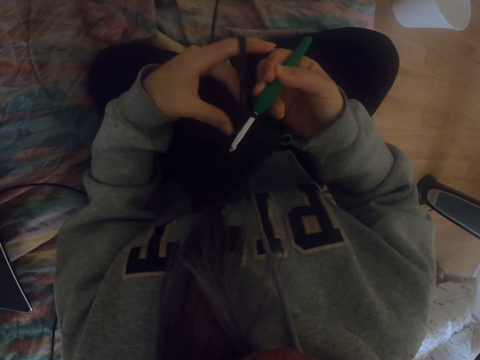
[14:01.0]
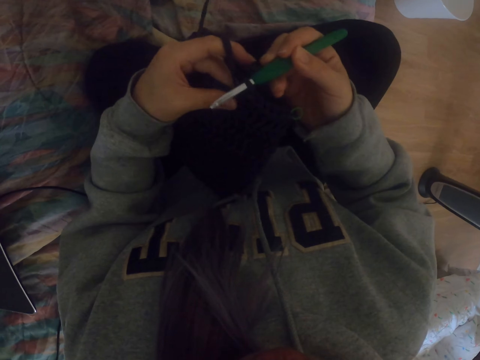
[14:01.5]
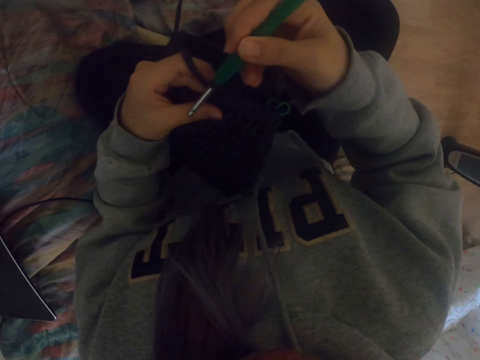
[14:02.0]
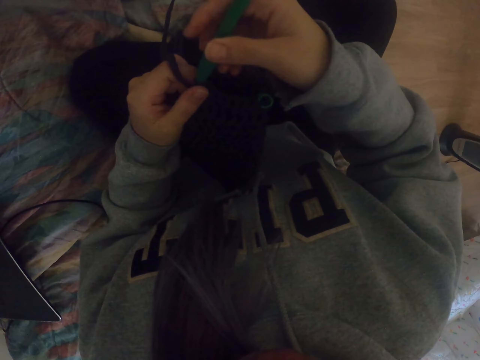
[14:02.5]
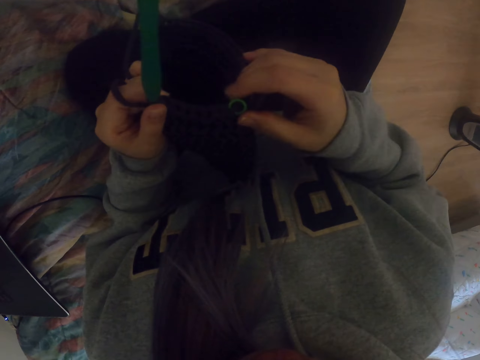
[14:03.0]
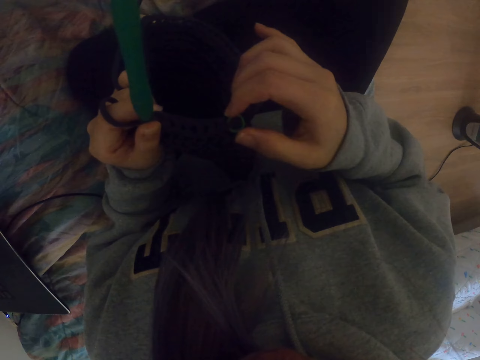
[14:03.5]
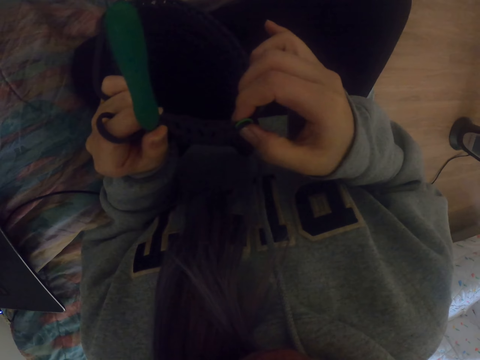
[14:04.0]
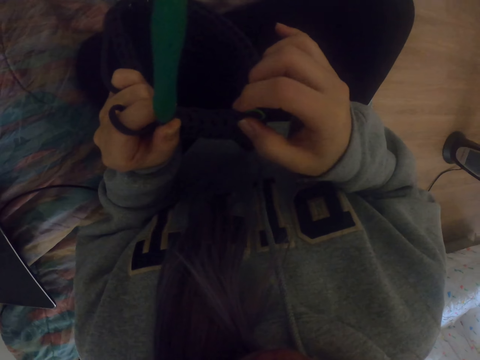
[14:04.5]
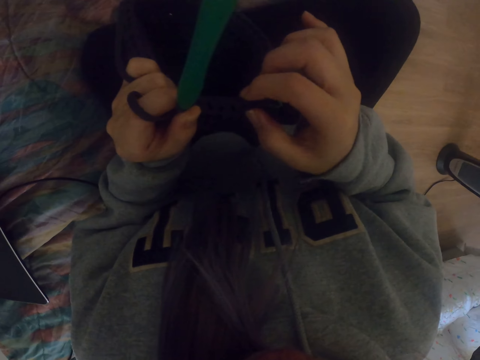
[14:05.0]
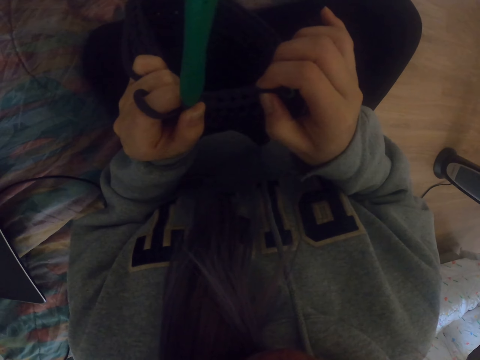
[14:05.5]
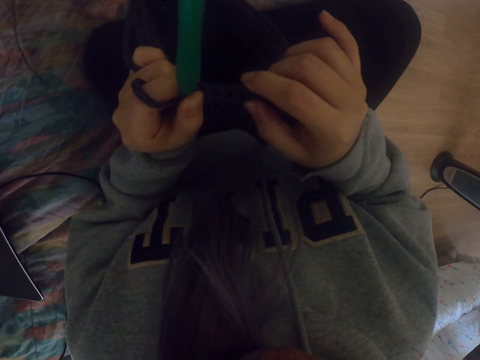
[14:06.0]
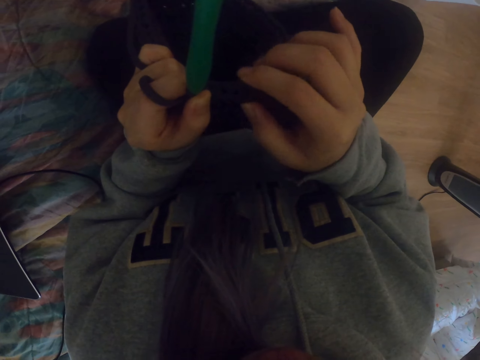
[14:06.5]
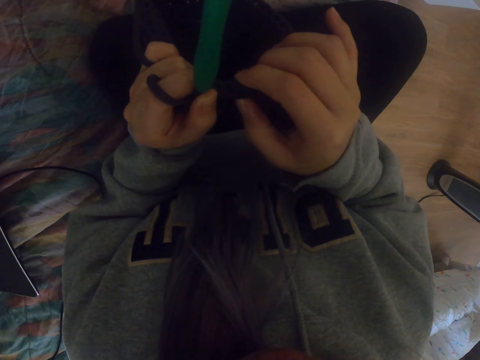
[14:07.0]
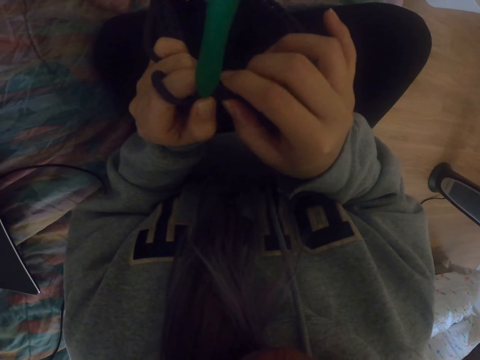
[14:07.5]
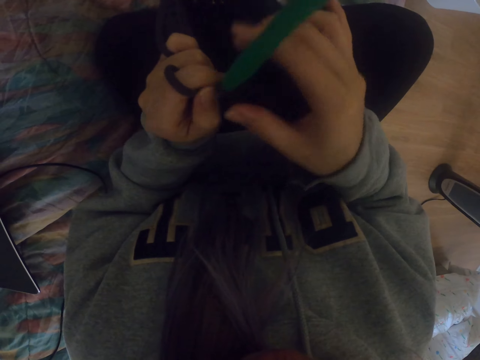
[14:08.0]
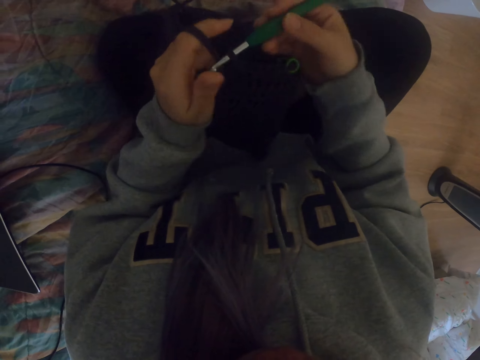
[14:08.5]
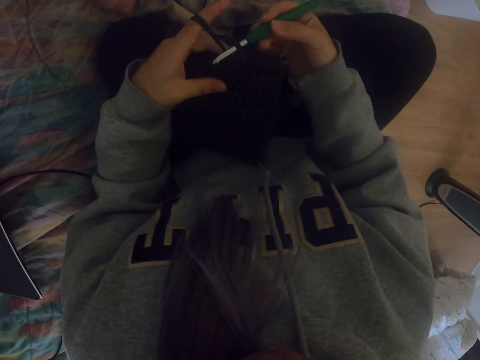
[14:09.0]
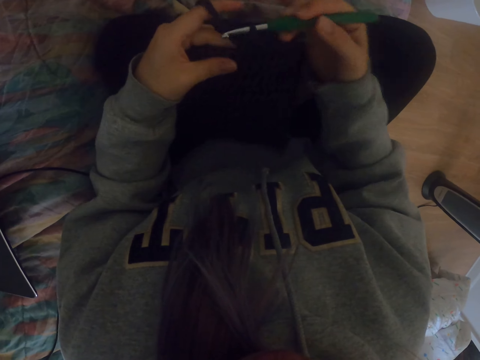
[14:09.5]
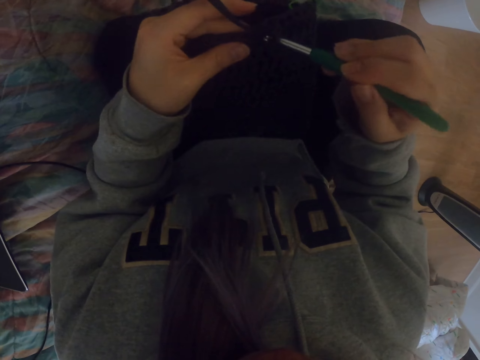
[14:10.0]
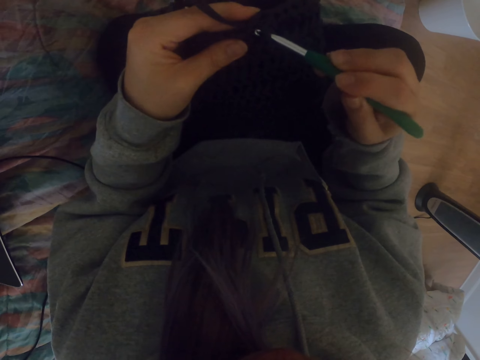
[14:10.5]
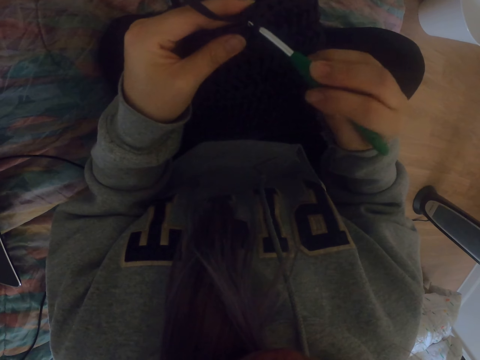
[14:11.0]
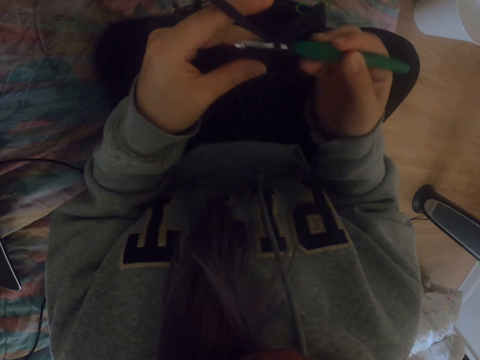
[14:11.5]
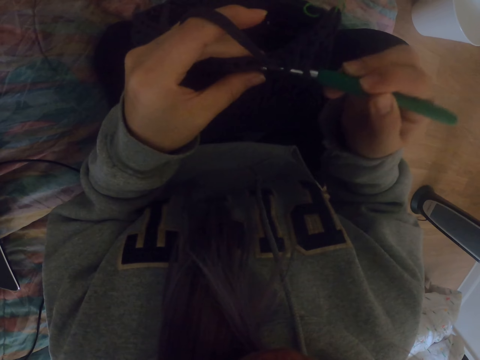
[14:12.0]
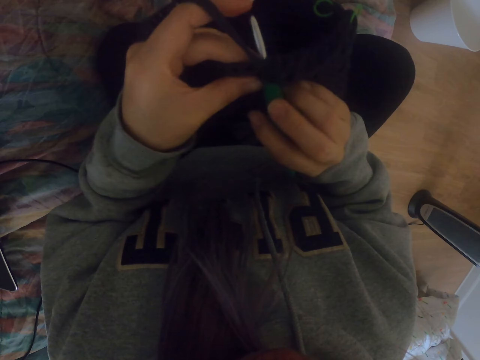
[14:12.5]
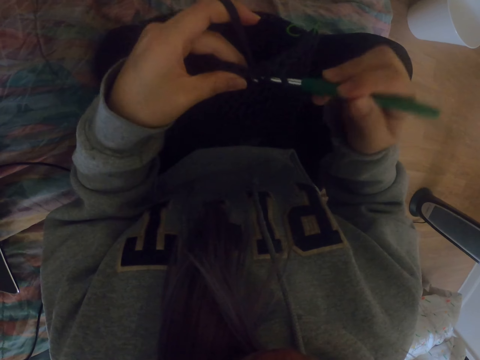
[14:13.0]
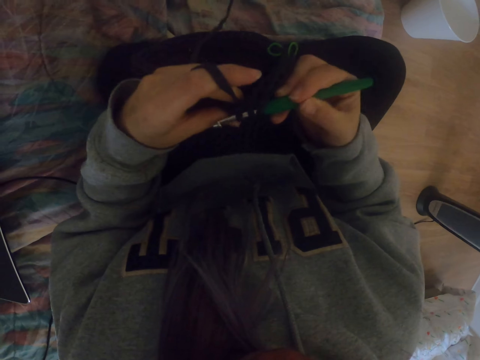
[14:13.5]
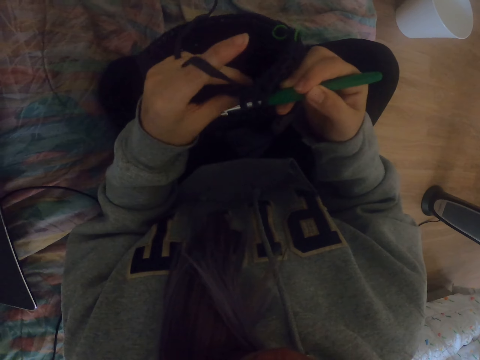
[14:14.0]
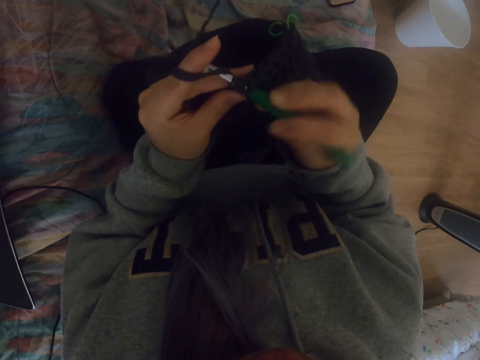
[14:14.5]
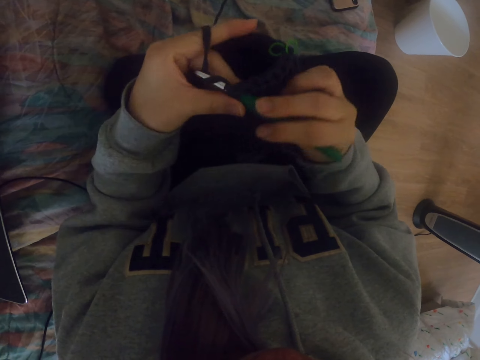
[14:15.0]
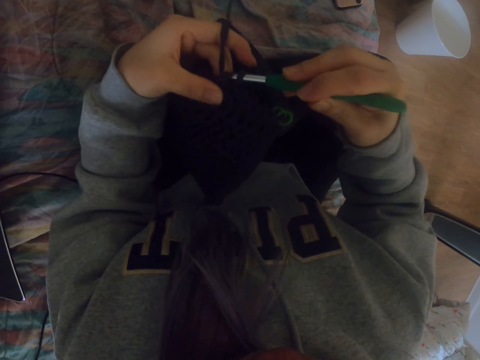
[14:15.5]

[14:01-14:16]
The camera wearer takes the crochet hook from the right hand. They touch the fabric edges. They look at the crochet. They take the crochet hook to the right hand. They knit the fabric with the crochet hook. They look at the fabric.

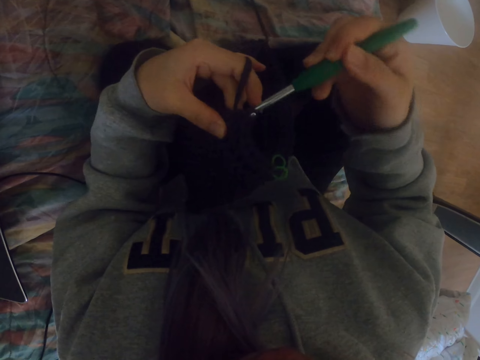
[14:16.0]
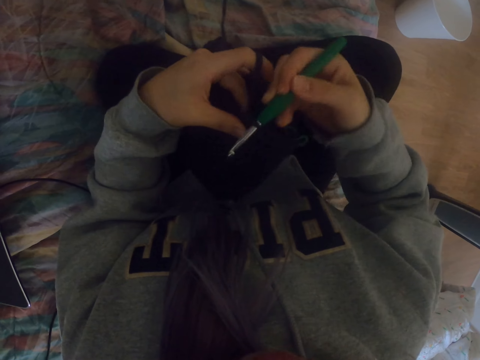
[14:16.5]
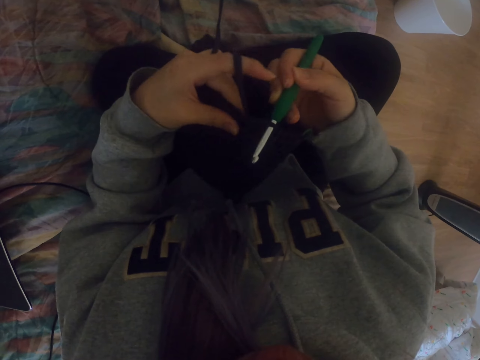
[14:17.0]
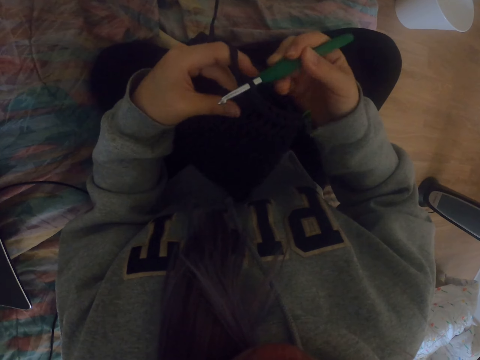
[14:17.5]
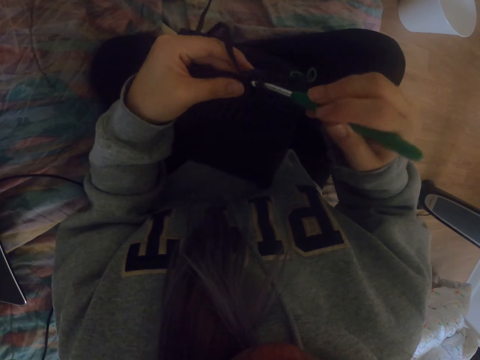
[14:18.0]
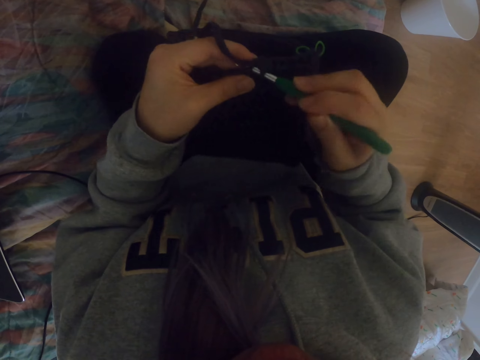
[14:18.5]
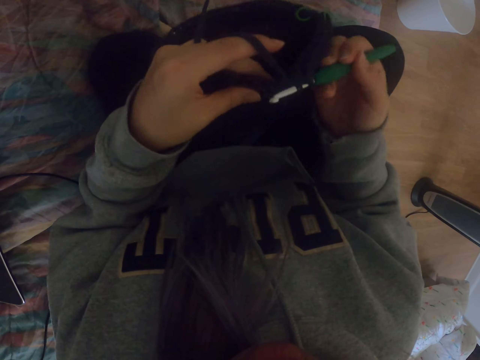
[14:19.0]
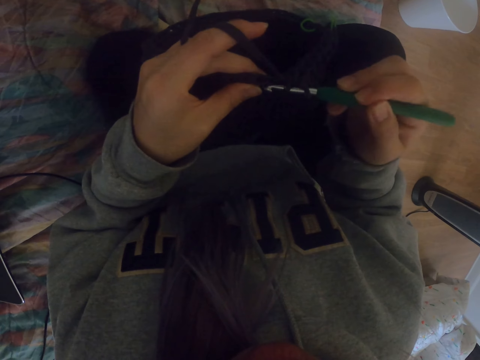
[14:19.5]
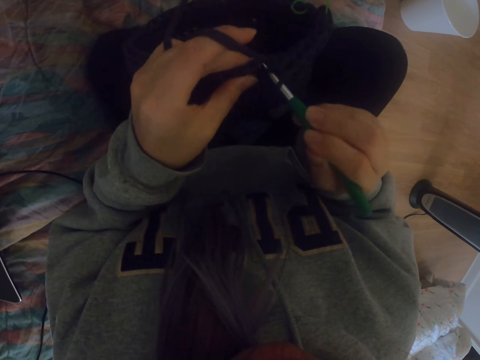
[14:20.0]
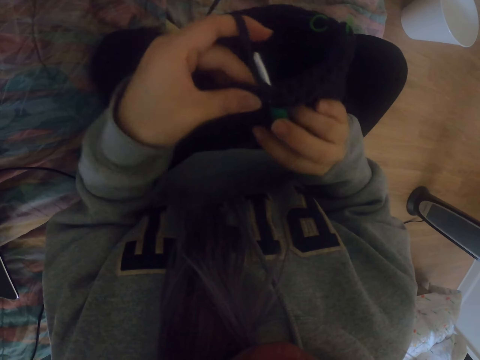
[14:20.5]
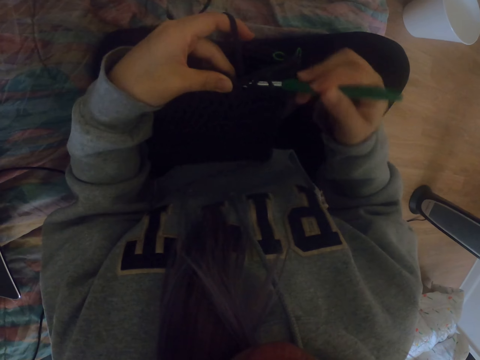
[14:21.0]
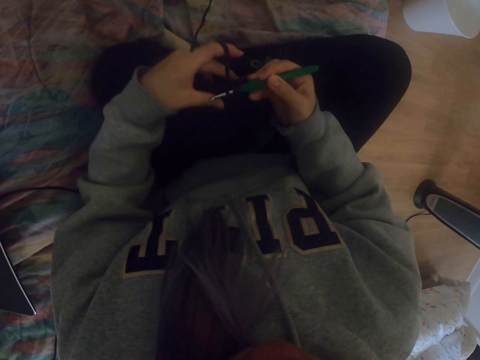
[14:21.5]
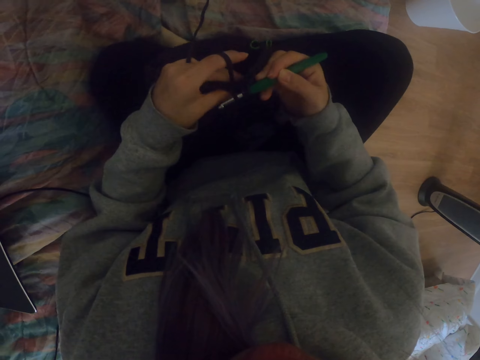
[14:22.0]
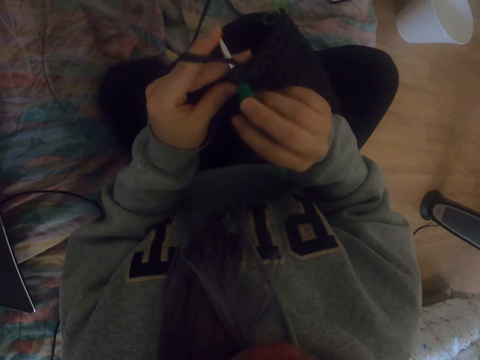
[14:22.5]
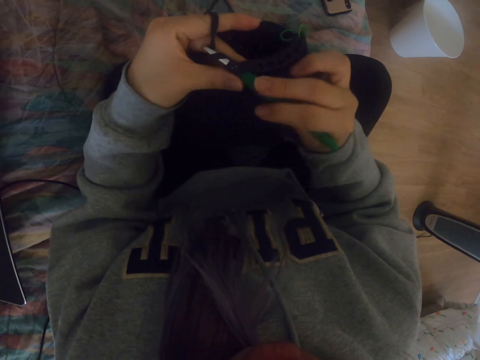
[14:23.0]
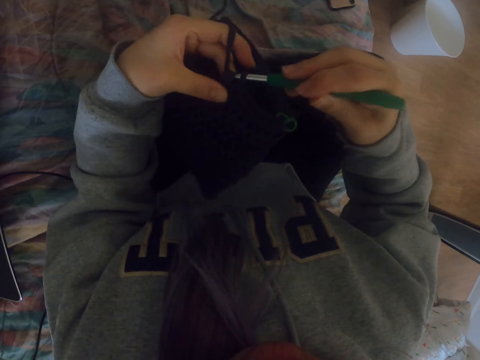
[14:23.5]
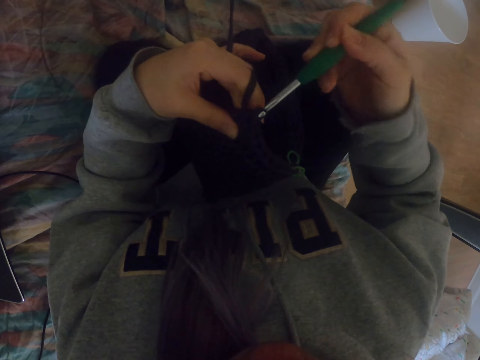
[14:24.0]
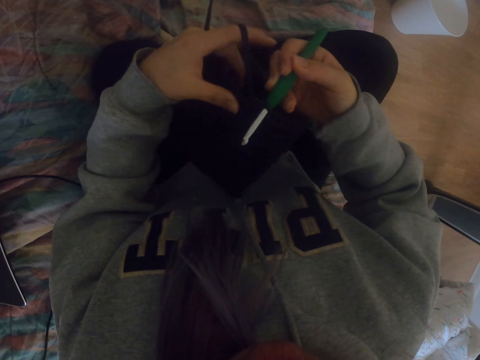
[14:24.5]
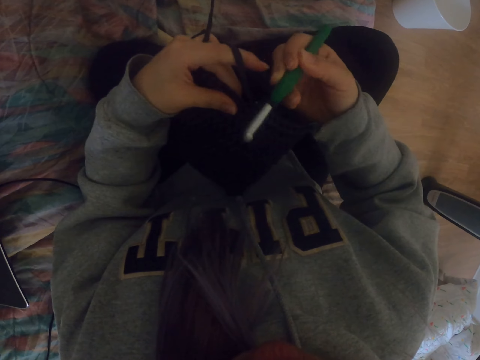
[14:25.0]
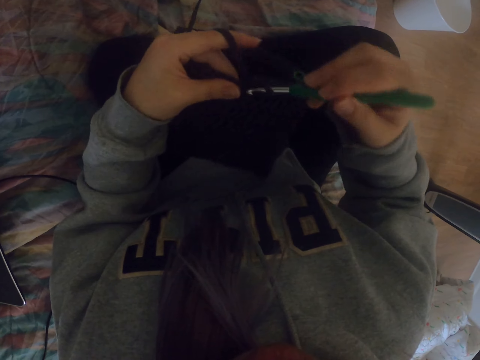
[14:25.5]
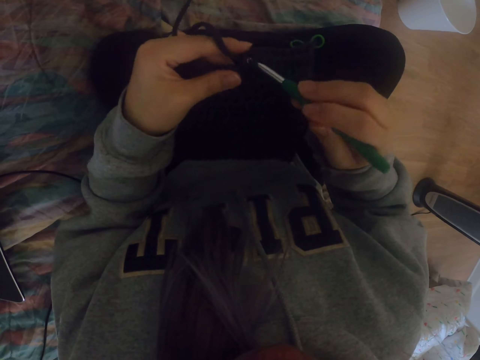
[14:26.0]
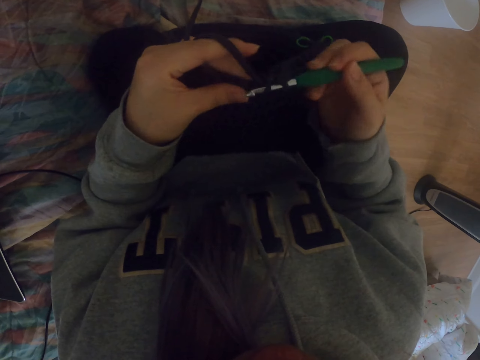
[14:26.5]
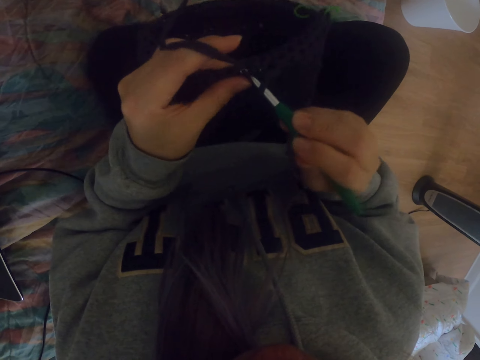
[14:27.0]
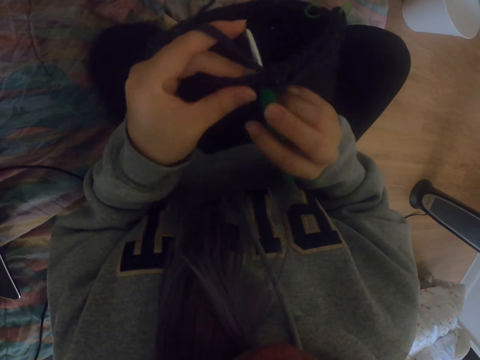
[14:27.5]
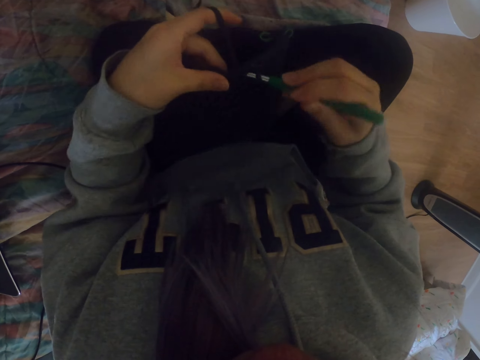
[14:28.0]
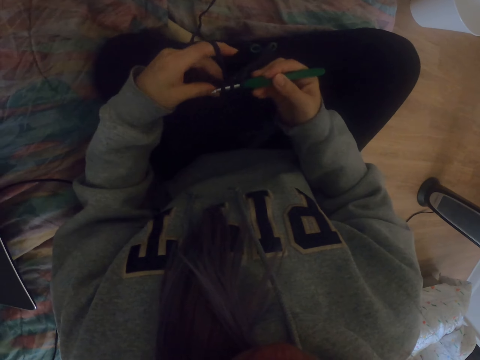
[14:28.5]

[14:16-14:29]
The camera wearer lowers the fabric.
